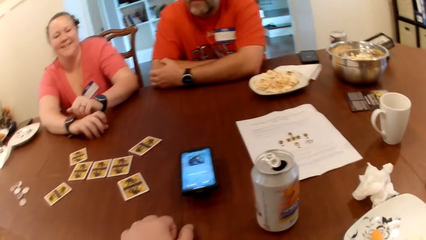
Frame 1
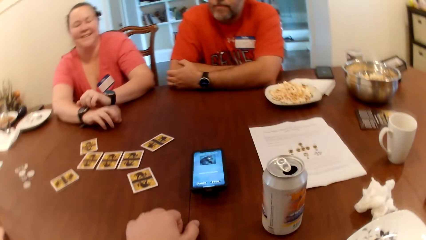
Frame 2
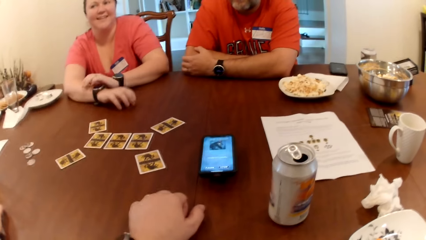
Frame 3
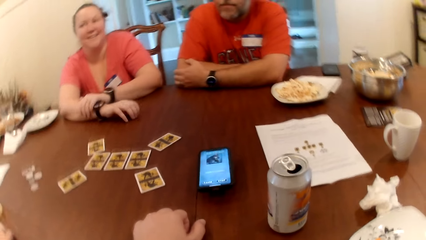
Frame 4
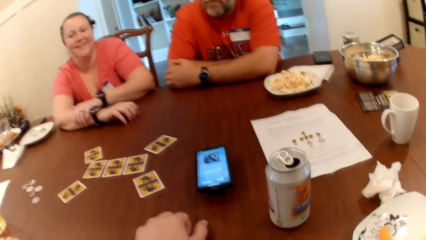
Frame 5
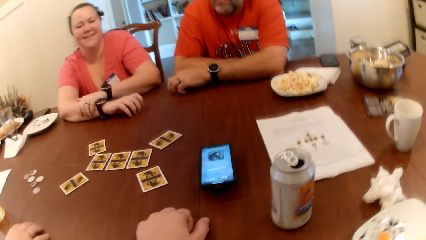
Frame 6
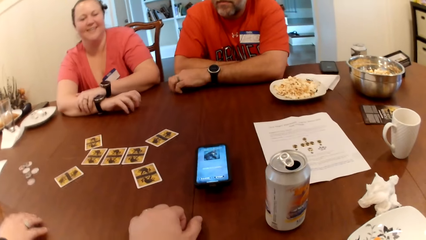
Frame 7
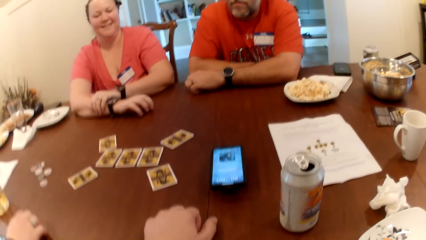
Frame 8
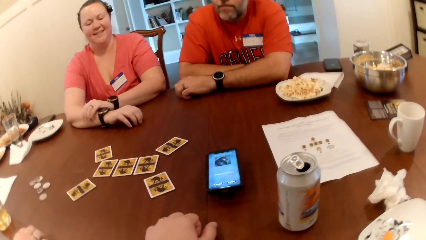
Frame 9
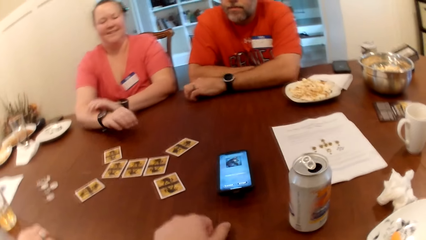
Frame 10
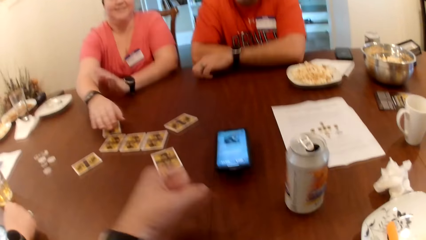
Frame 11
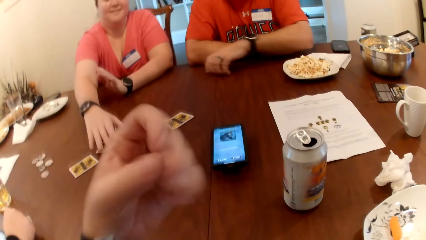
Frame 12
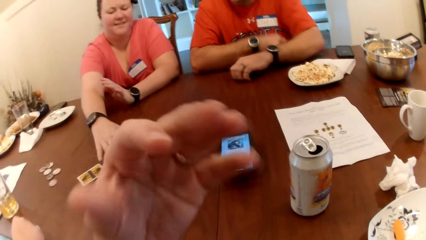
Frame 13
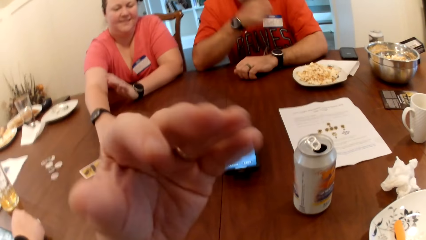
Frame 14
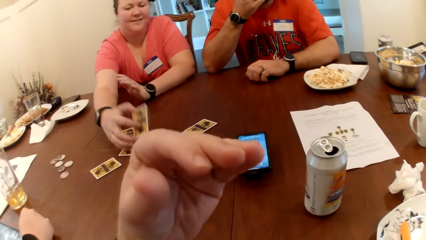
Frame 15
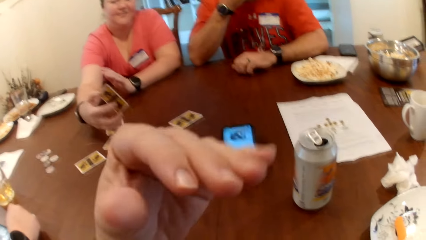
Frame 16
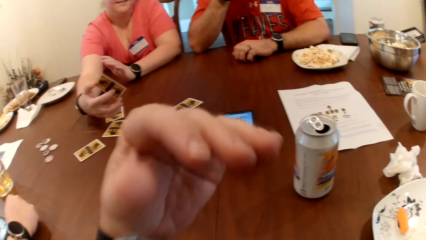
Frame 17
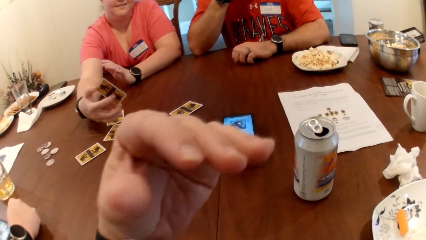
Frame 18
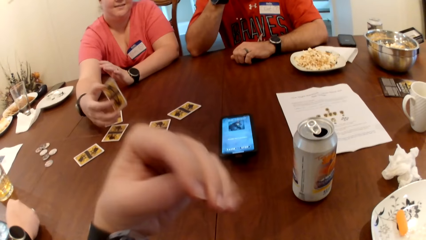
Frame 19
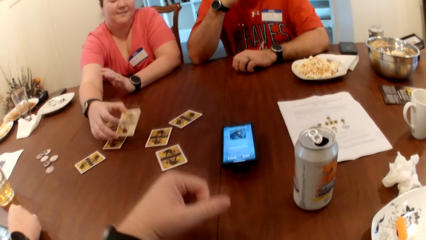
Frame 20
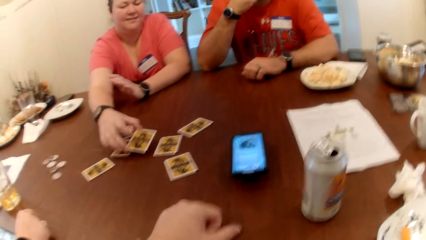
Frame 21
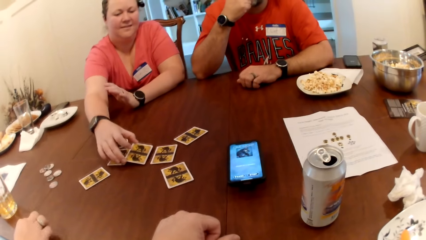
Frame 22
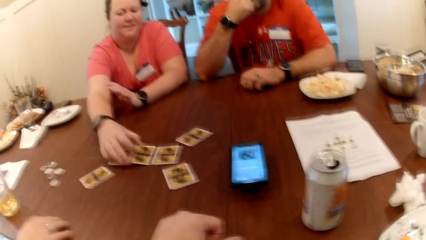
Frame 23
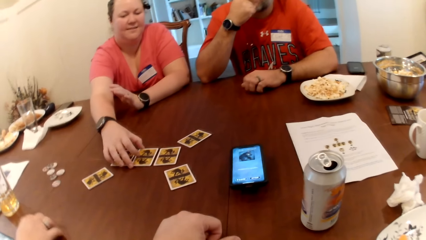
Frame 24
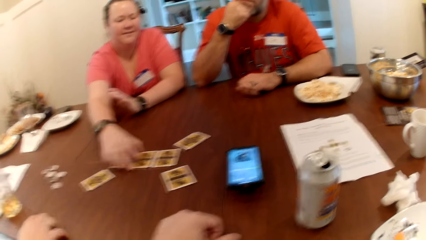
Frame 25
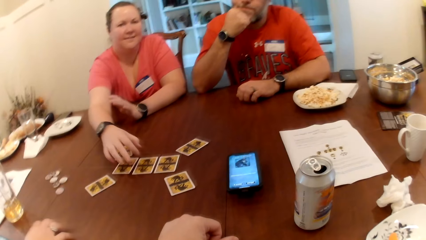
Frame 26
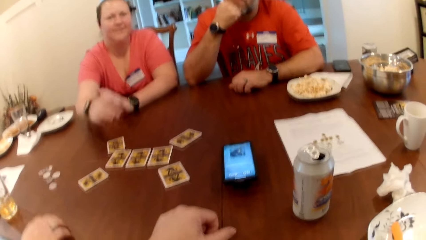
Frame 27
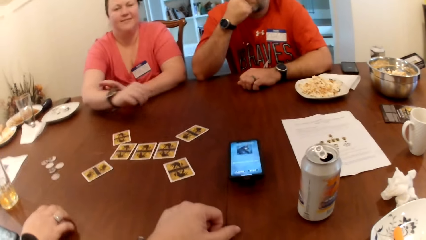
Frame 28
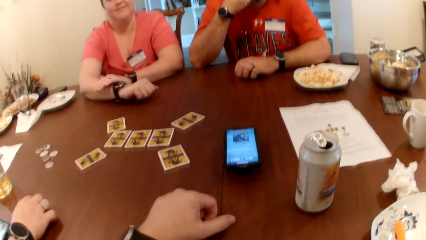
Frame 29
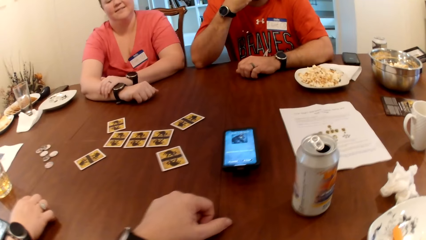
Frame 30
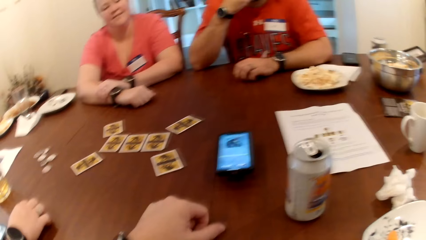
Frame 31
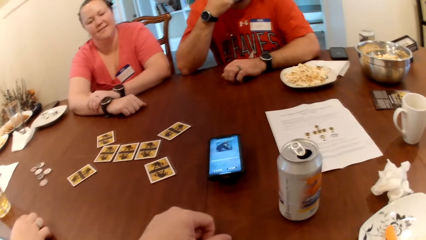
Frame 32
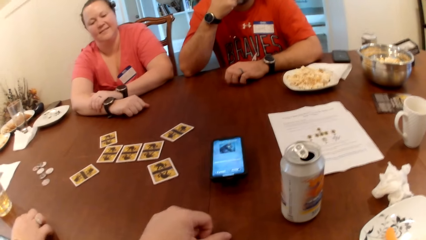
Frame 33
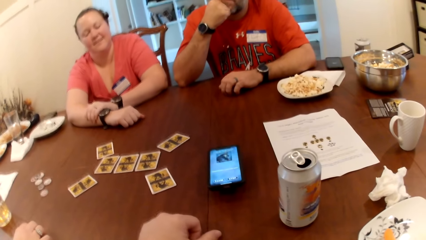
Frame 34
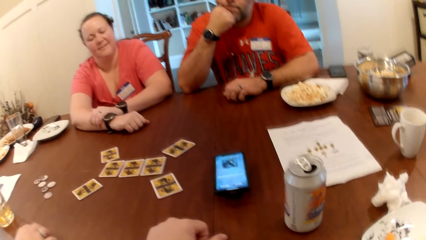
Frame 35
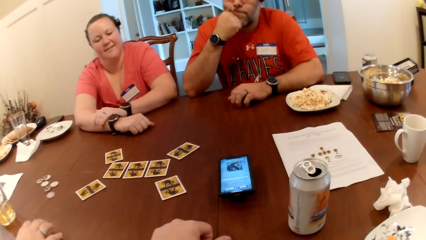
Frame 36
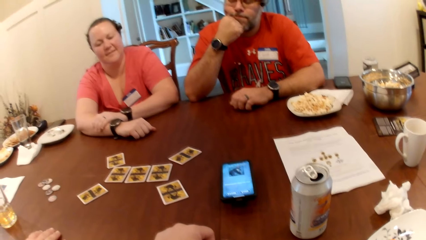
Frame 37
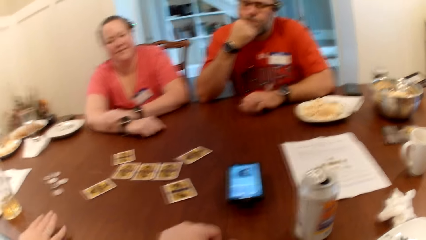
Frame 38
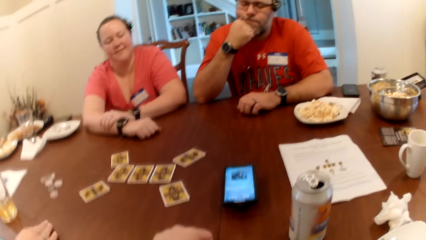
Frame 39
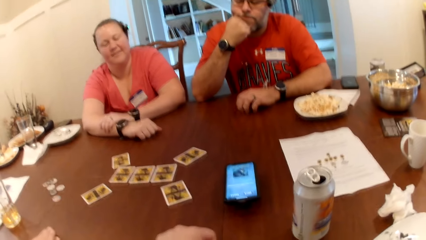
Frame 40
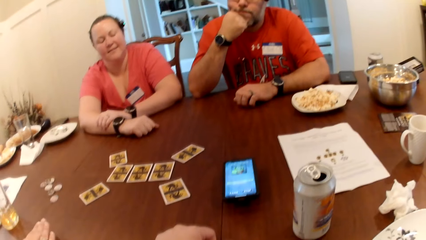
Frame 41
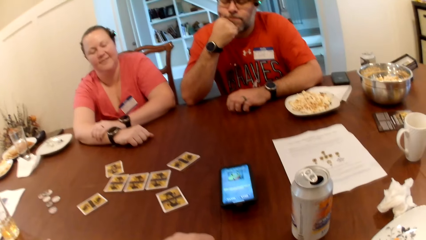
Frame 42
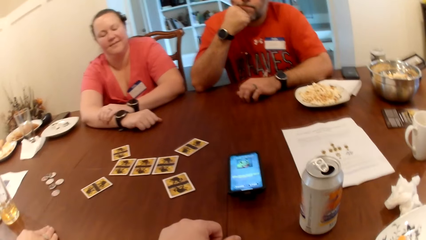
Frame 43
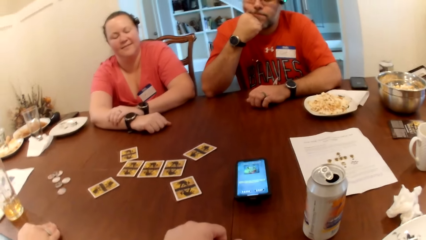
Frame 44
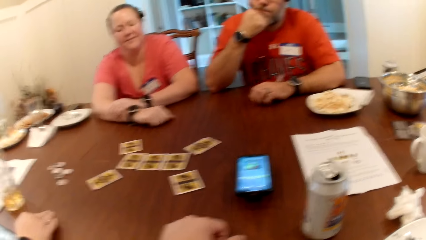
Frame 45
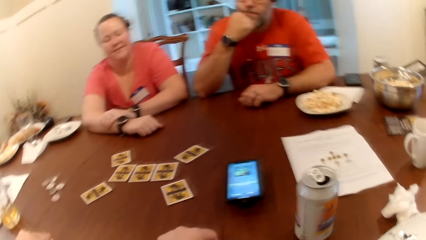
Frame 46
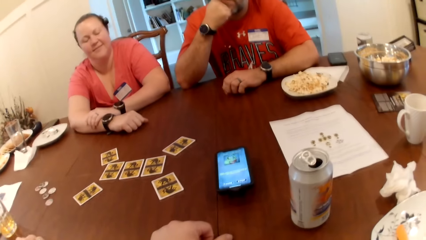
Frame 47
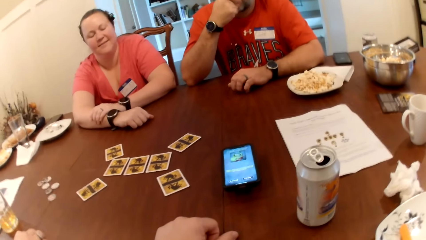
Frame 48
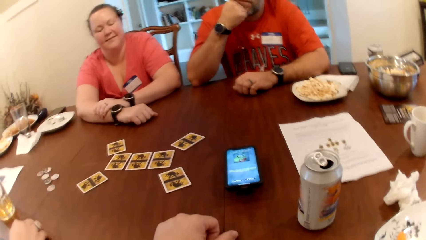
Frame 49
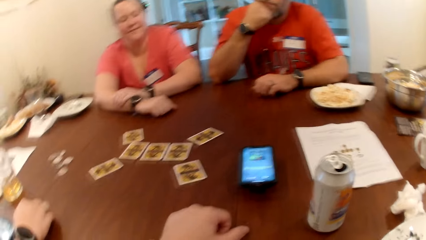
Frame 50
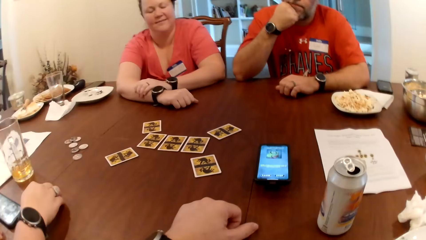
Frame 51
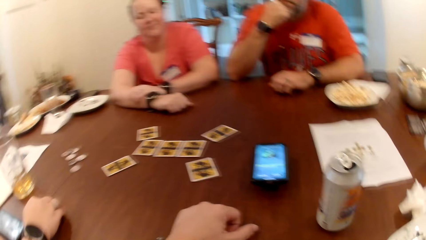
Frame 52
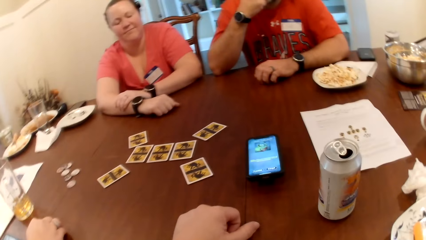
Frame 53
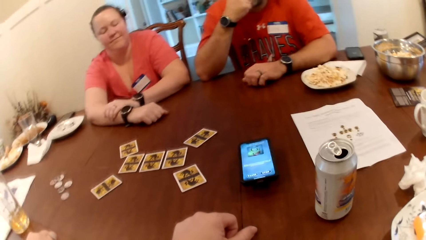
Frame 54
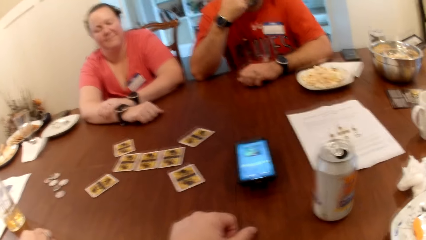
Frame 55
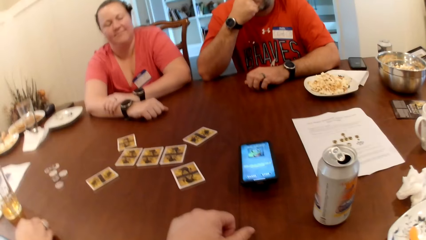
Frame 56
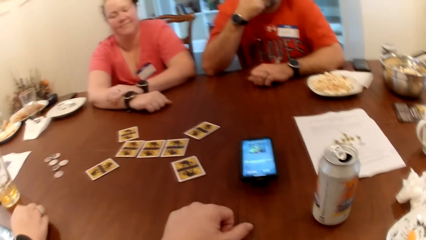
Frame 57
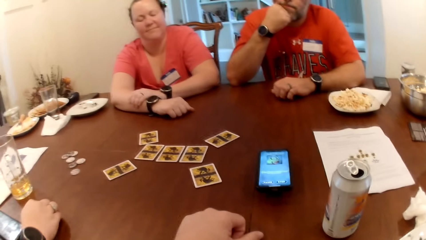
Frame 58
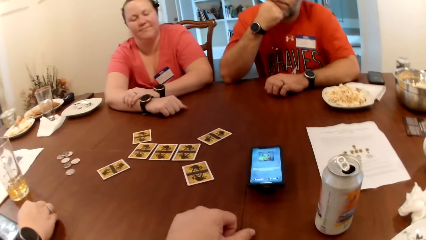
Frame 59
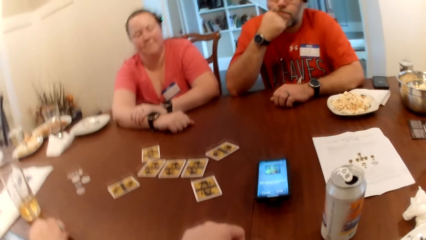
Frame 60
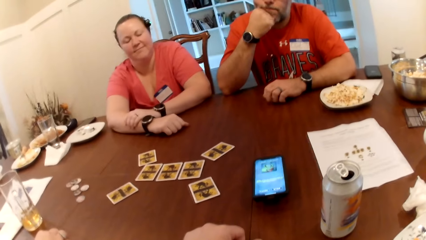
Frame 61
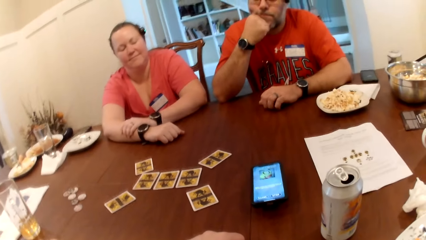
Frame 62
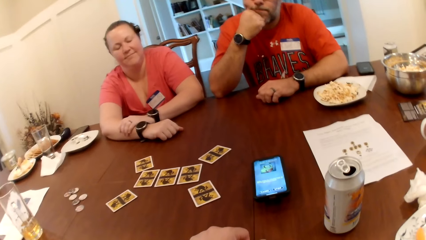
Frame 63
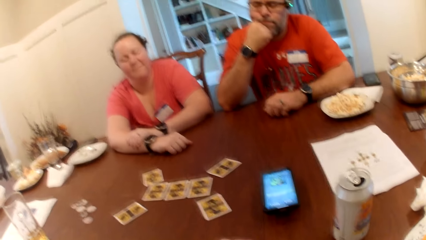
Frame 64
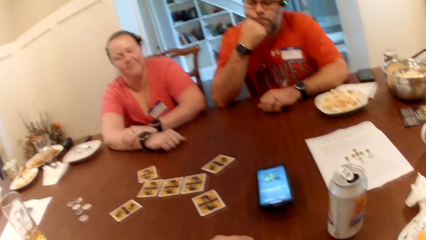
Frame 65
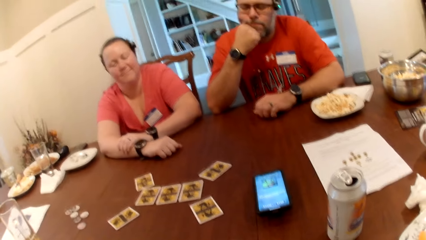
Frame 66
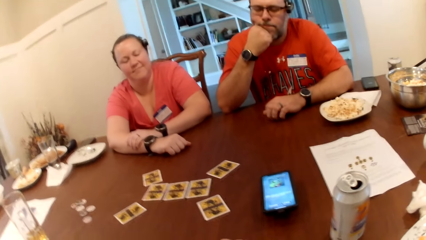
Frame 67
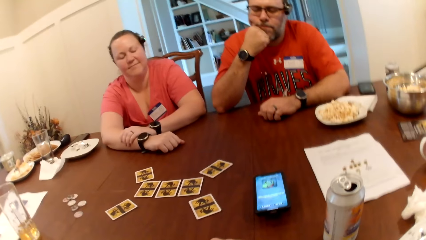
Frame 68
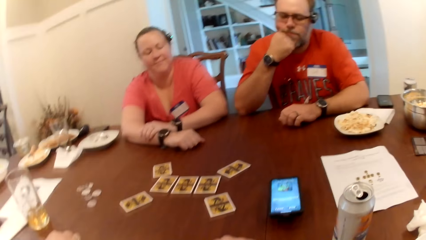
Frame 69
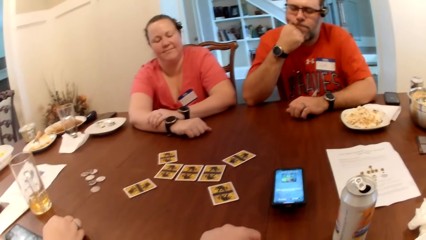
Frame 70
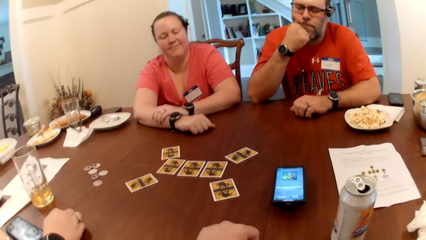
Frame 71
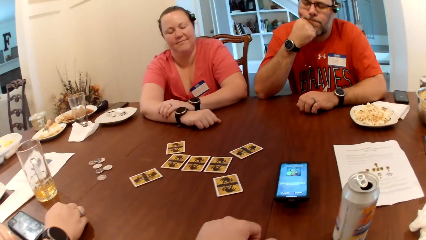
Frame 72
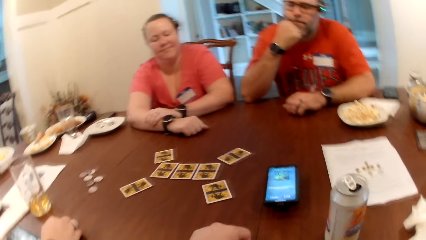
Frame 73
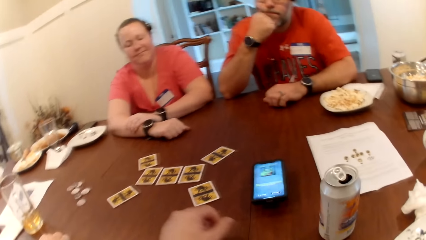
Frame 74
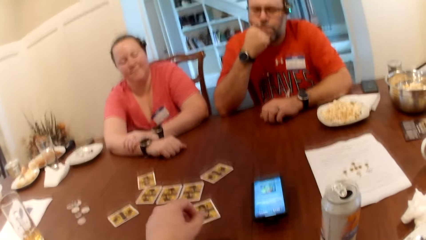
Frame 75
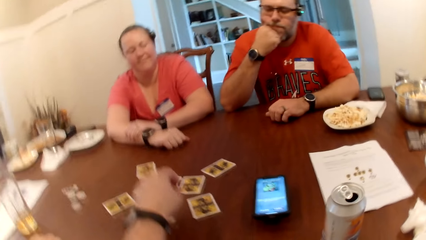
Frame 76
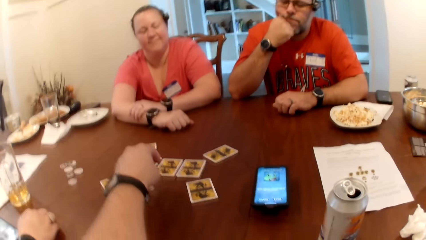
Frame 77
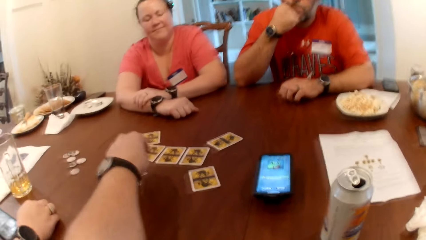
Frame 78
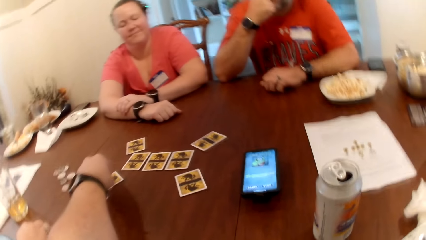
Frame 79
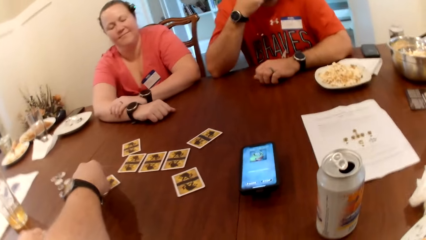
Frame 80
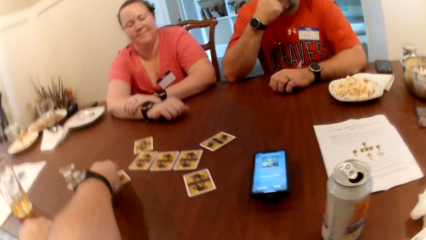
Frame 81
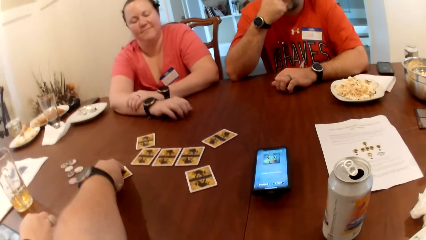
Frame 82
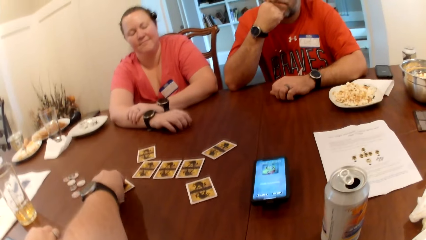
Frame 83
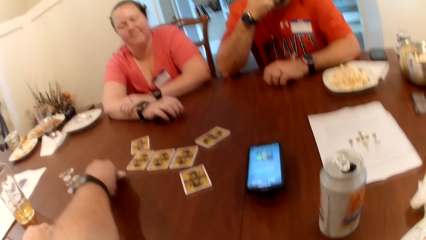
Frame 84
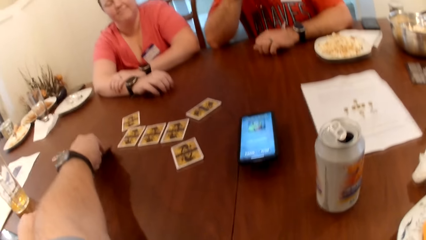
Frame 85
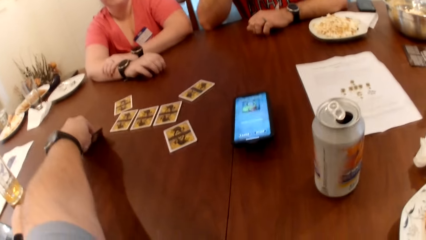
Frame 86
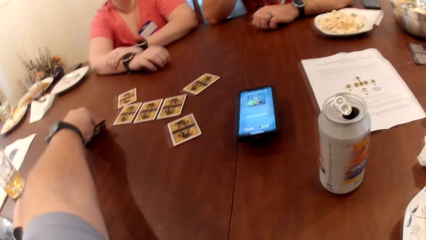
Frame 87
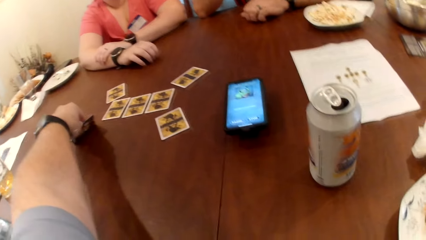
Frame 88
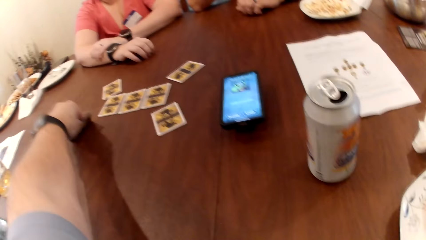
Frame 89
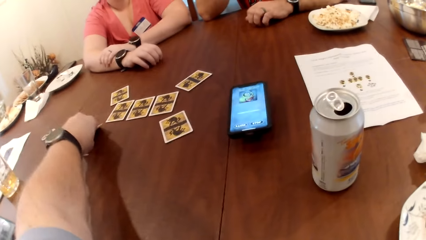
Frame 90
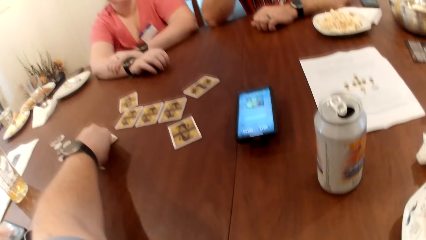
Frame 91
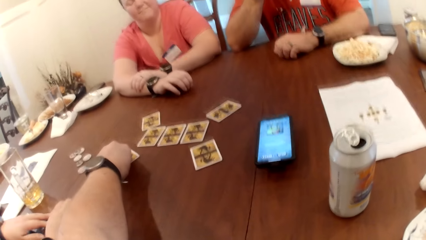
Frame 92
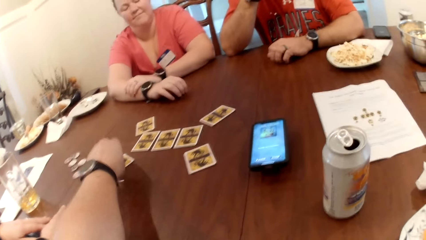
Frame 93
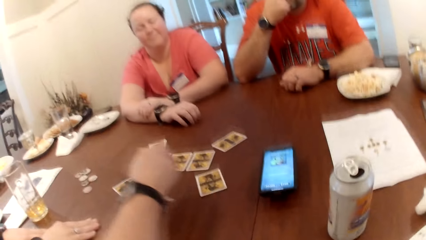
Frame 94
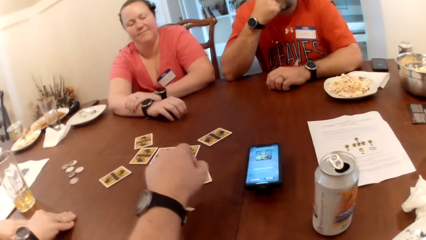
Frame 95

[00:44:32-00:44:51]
A woman hits her fingers on the table. A man hits his fingers on the table. The woman picks up a card on the table with her right hand. The camera wearer talks to another woman, the woman and the man. The woman flips the card with her right hand and drops the card on the table with her right hand. The camera wearer stares at the table. He flips a card with his left hand. The woman hits her fingers on the table.
